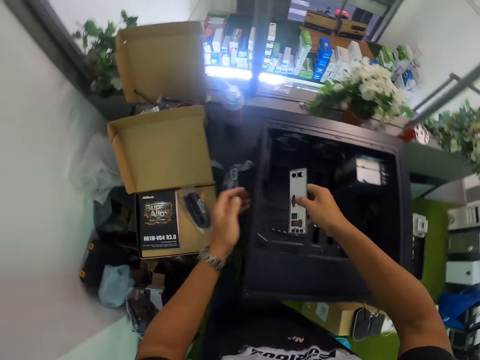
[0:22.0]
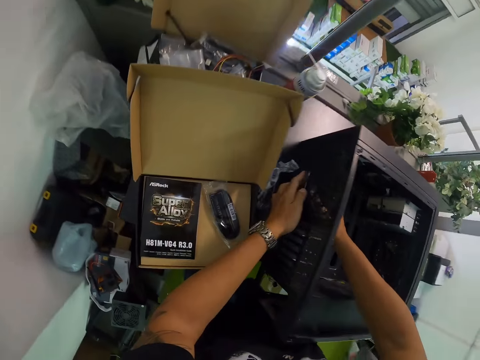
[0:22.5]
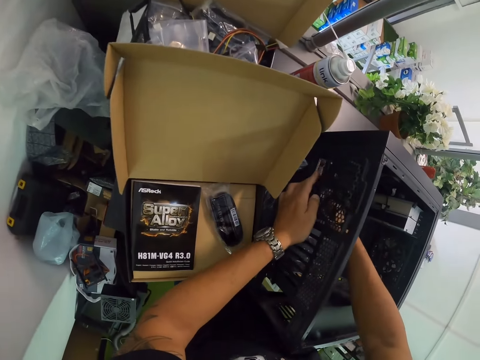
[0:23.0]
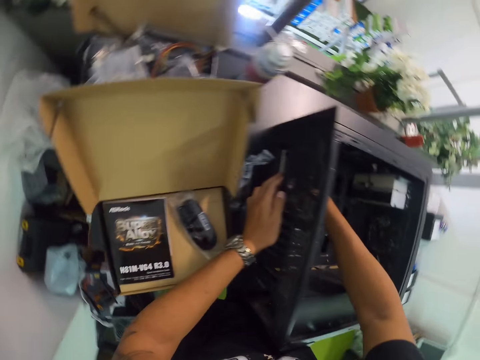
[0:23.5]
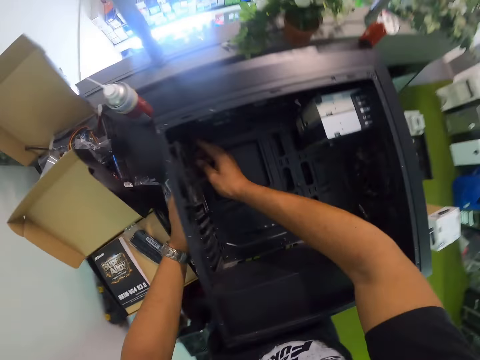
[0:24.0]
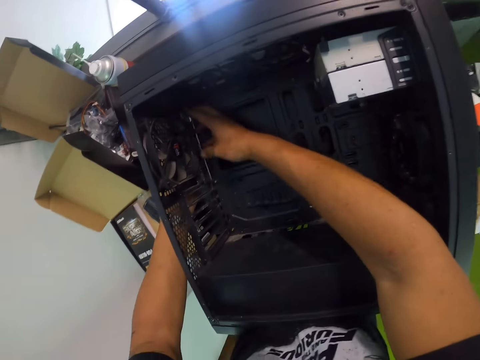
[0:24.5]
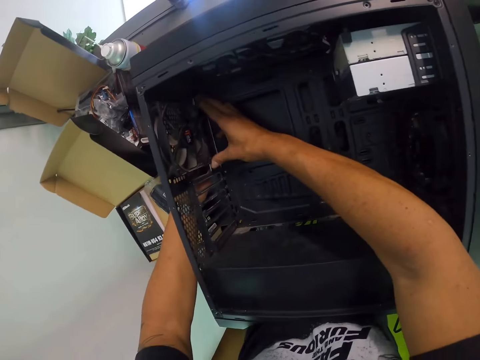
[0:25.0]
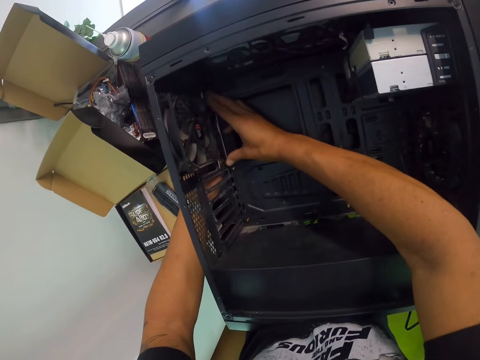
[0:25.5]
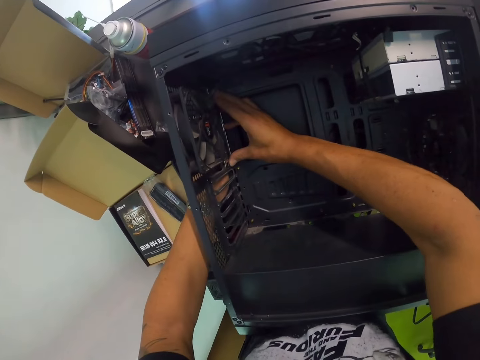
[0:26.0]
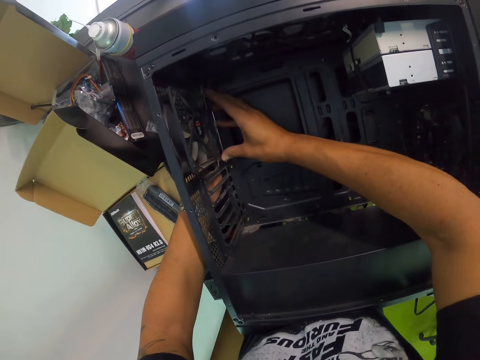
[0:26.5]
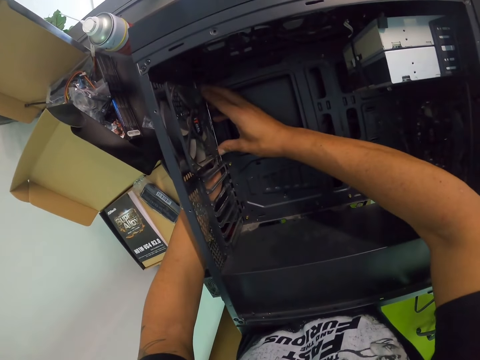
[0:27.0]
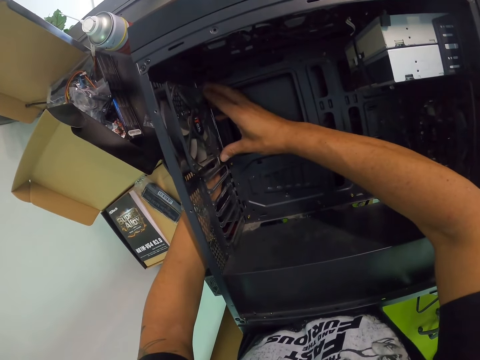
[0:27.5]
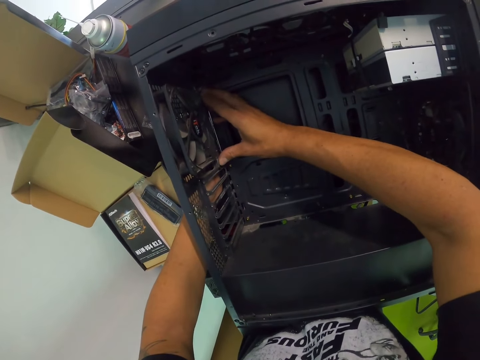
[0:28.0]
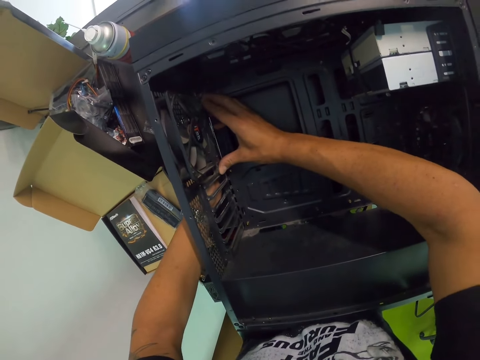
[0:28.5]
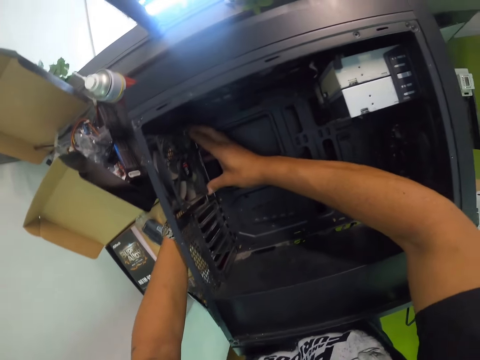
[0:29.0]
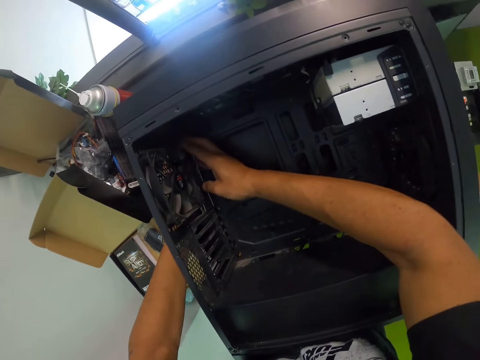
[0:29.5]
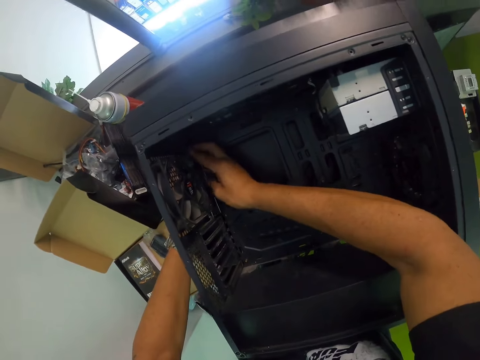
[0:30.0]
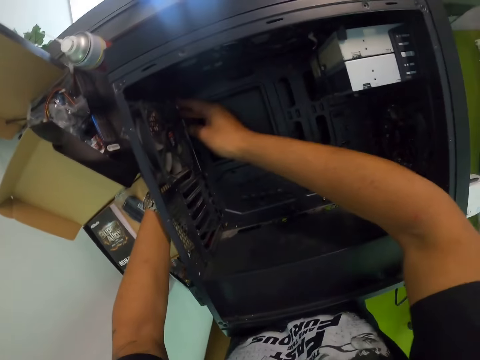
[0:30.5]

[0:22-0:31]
The camera wearer fixes a clip on the printer. He puts the port panel inside the desktop on the table with his right hand and fits the port panel inside the desktop with both hands.

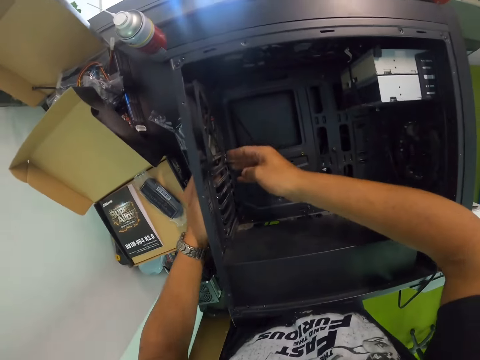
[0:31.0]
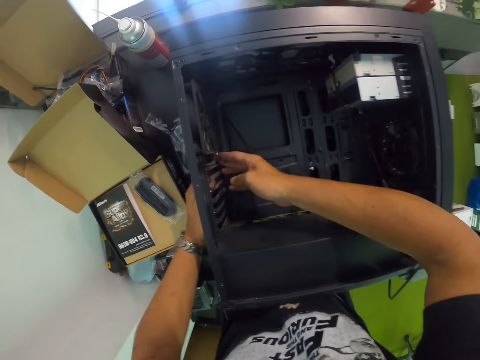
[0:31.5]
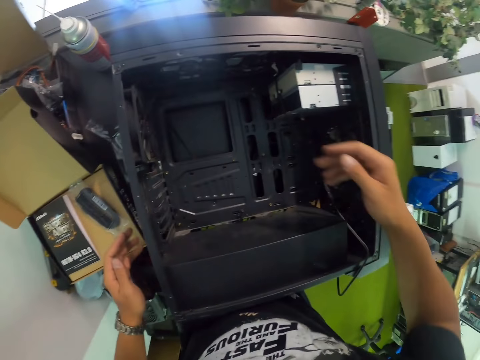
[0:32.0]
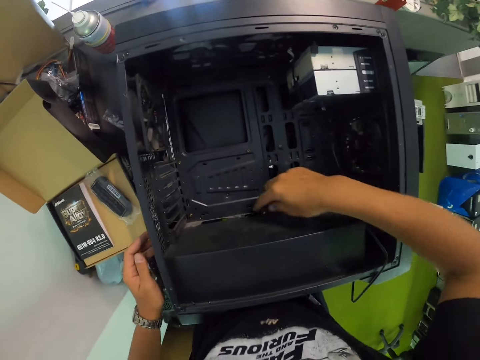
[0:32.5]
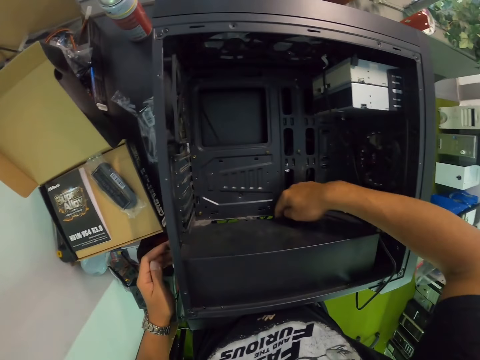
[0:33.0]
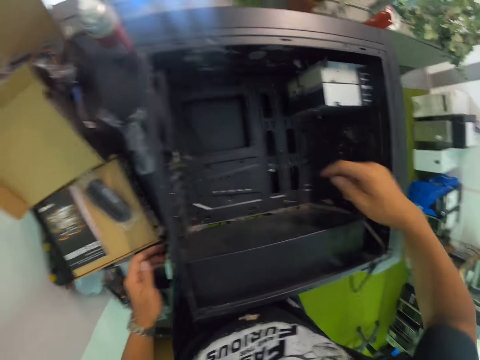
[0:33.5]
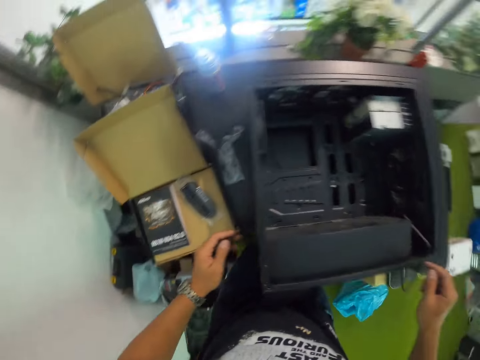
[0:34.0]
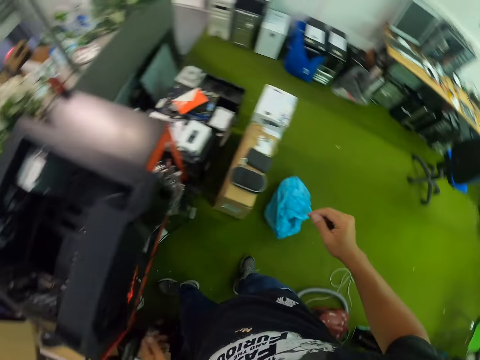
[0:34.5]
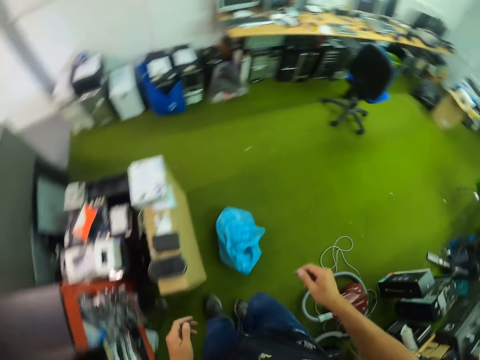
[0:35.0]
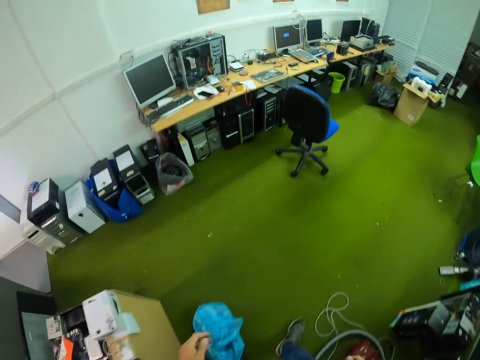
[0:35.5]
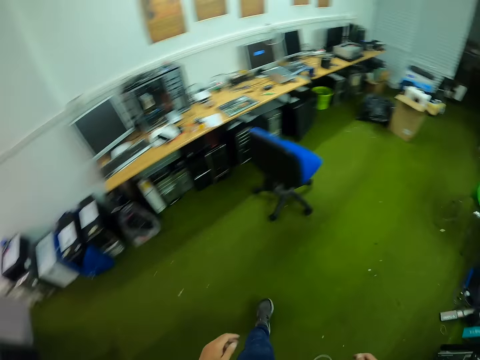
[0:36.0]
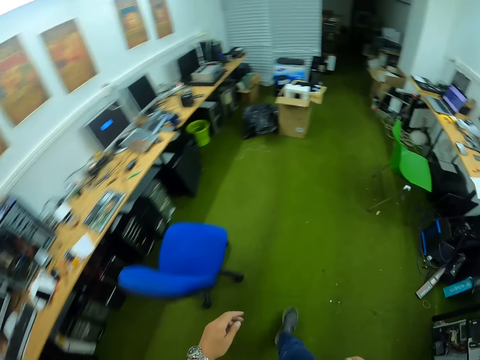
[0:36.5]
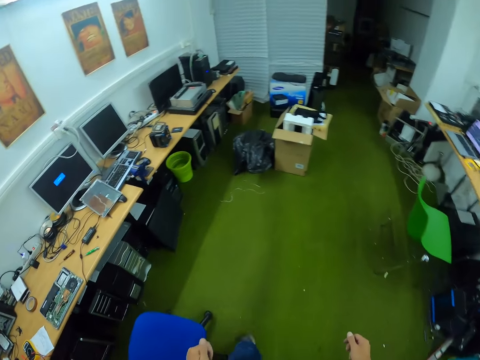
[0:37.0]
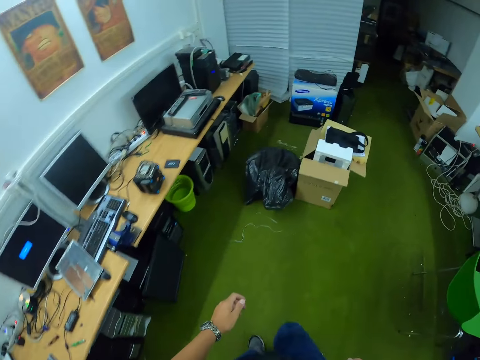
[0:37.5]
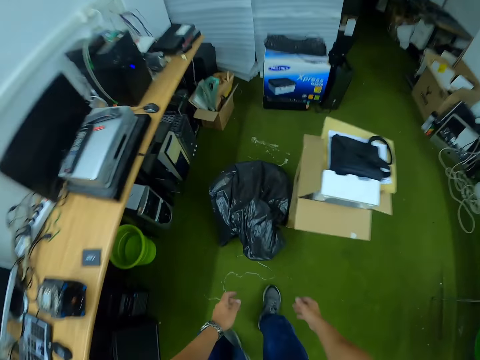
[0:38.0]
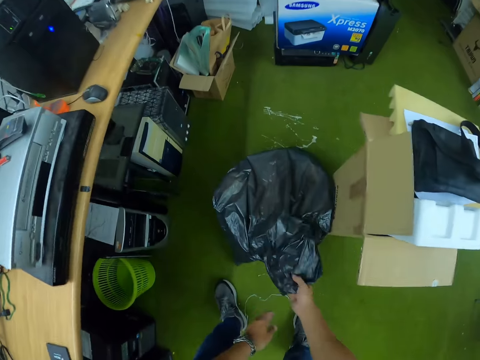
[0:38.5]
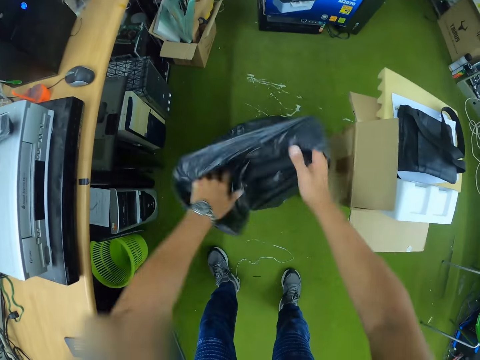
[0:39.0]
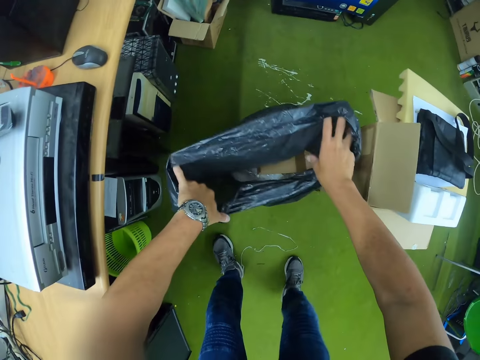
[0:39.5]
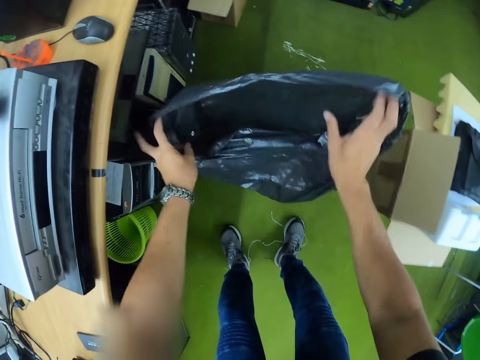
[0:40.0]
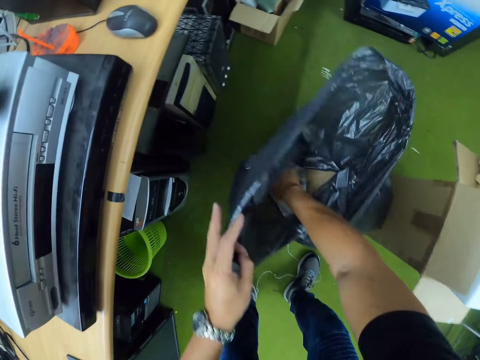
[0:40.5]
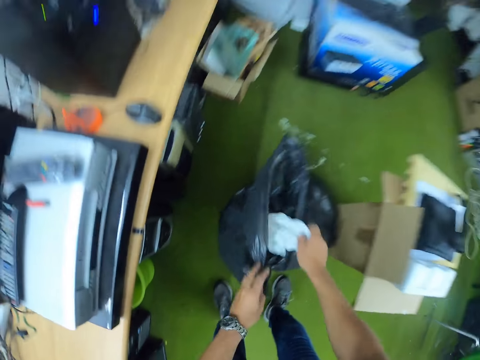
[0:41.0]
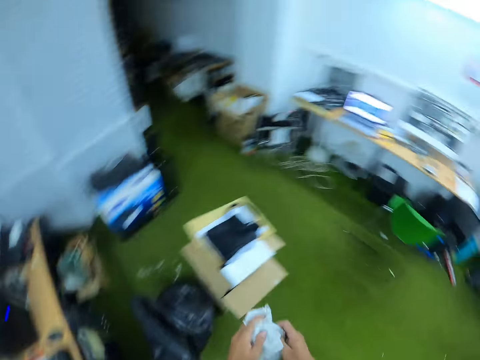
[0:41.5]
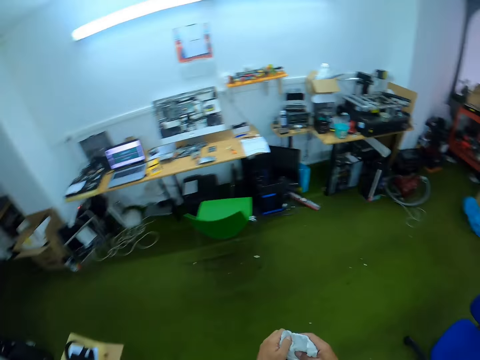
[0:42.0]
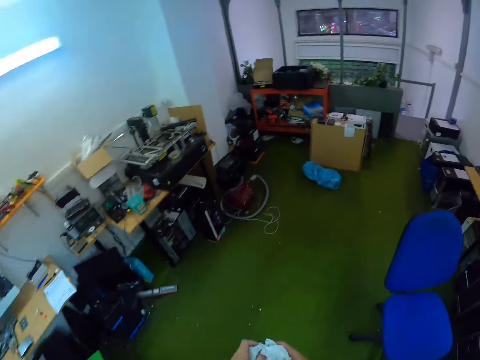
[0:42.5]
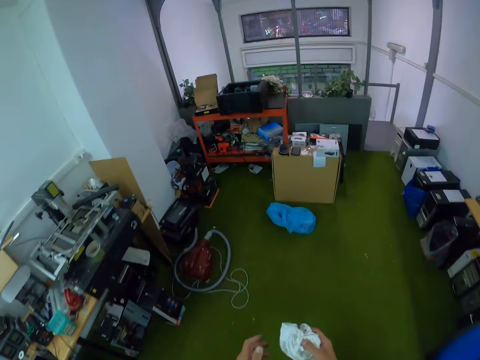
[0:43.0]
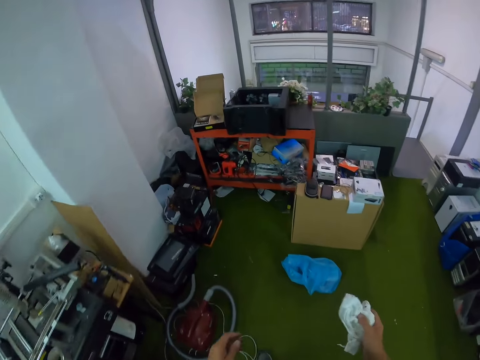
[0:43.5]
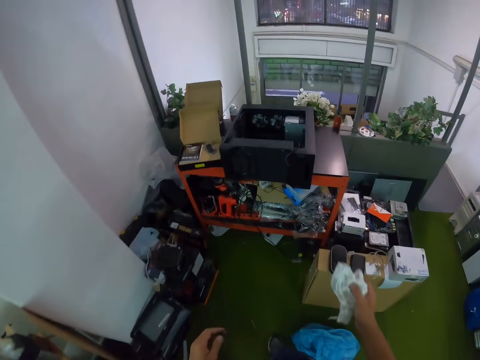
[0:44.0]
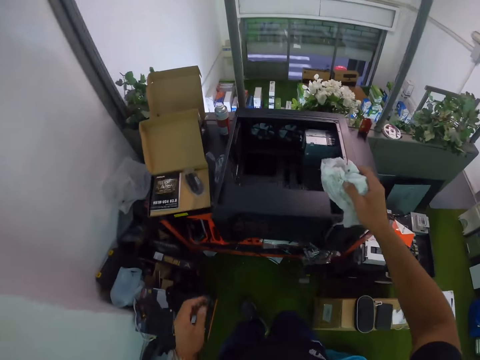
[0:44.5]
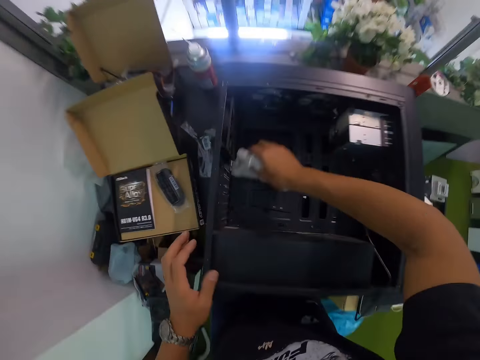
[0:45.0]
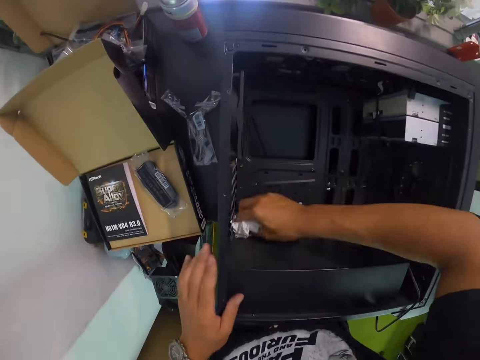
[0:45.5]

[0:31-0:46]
The camera wearer presses a button inside the desktop with his right hand. He walks towards a black bin bag on the floor. He opens the black bin bag on the floor with both hands. He picks a white cloth from the black bin bag with his right hand. He holds the white cloth with both hands and squeezes the white cloth with both hands. He walks towards the table from the black bin bag. He holds the white cloth in his right hand. He cleans the desktop with the white cloth in his right hand.

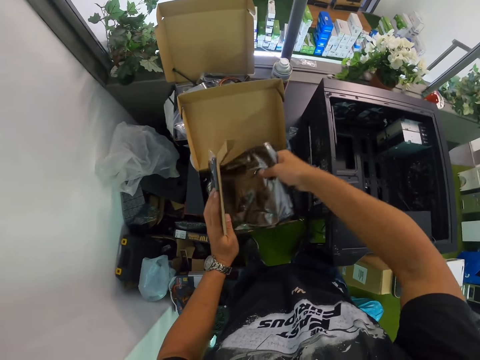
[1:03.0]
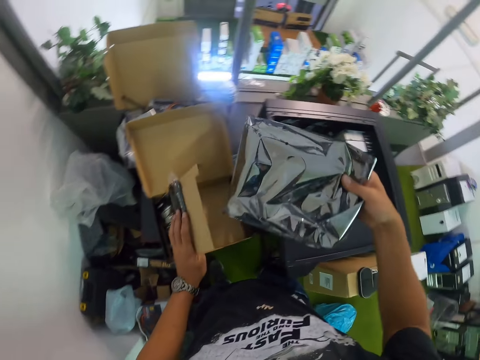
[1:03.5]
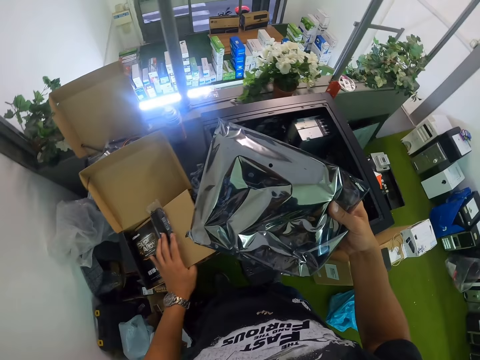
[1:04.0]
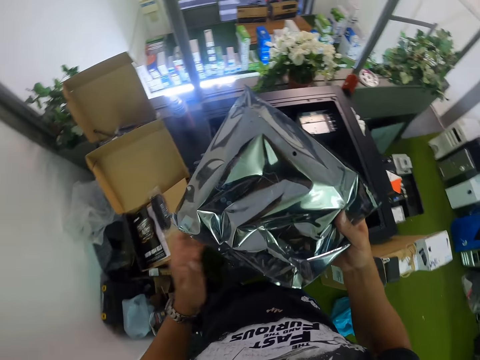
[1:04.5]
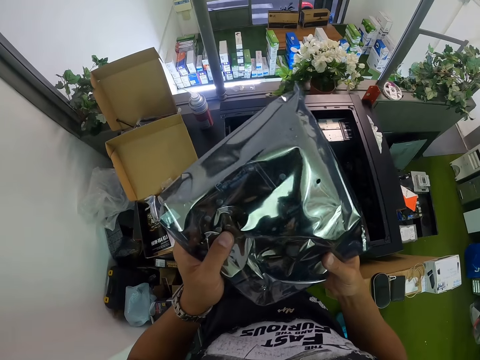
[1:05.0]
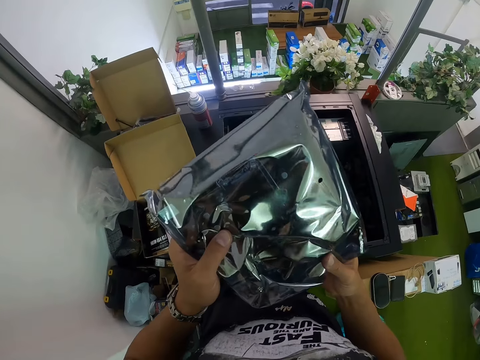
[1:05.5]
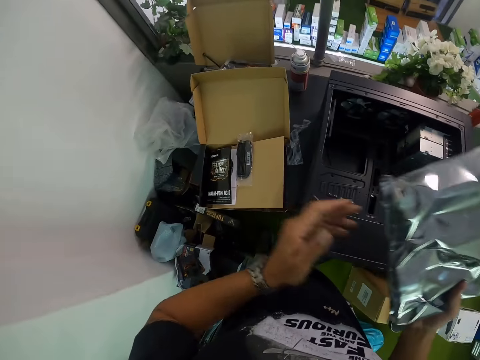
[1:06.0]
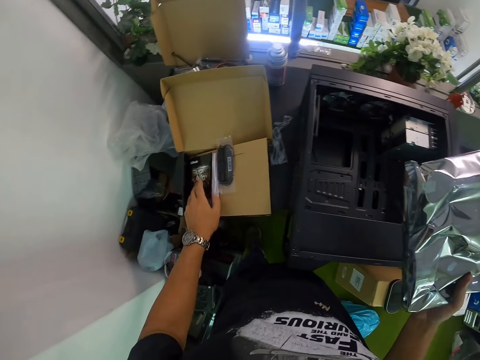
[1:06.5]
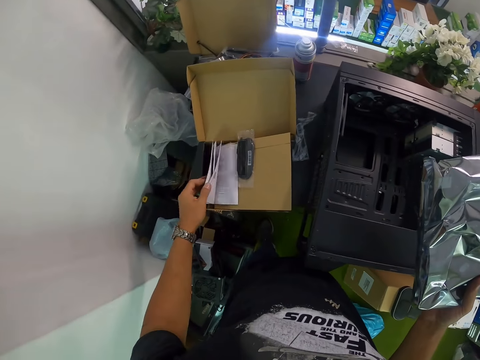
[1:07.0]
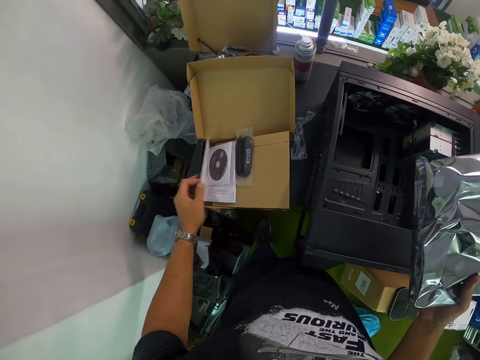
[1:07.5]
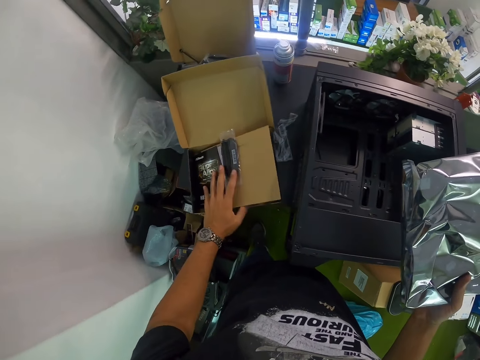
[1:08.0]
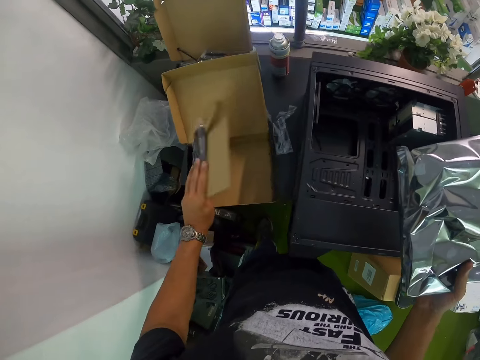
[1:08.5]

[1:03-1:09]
The camera wearer carries a wrapper. He holds the motherboard in his right hand. He holds the motherboard with both hands. He checks through the manual in the motherboard pack with his left hand. He checks through the motherboard pack with his left hand.
